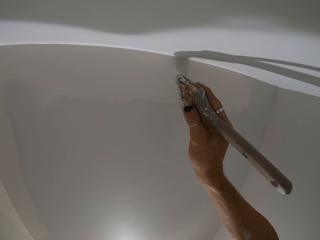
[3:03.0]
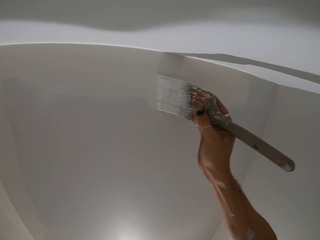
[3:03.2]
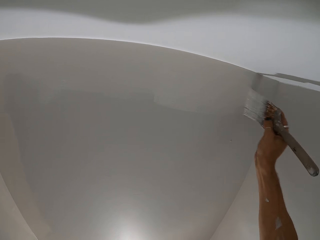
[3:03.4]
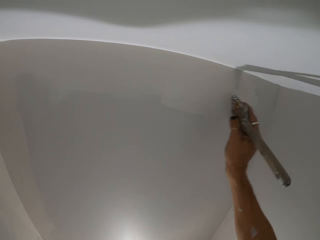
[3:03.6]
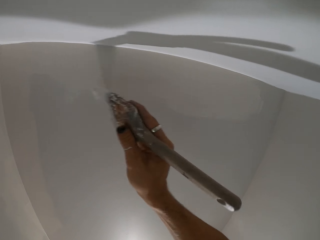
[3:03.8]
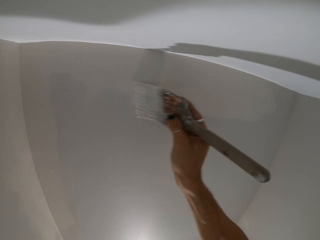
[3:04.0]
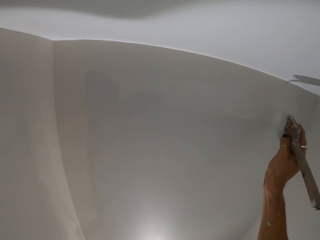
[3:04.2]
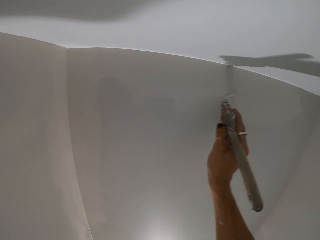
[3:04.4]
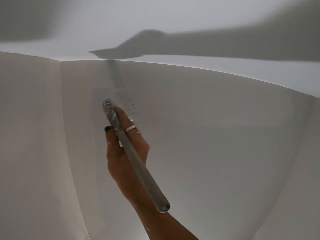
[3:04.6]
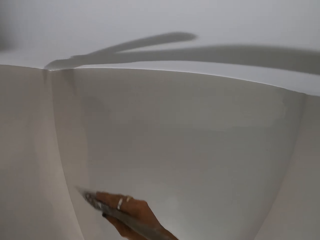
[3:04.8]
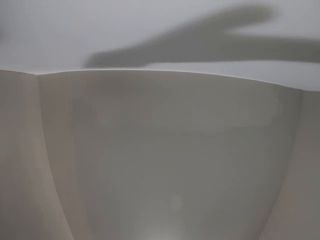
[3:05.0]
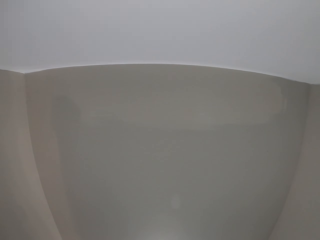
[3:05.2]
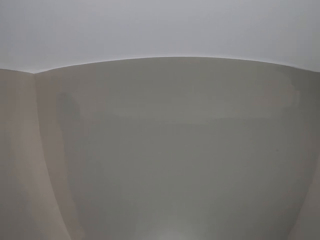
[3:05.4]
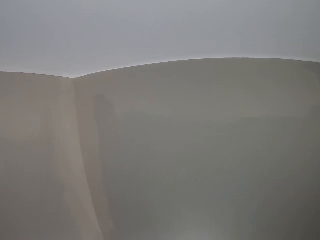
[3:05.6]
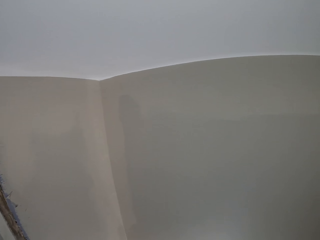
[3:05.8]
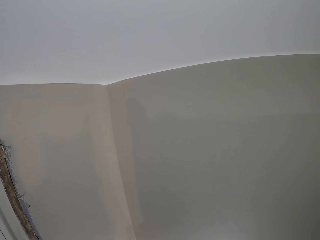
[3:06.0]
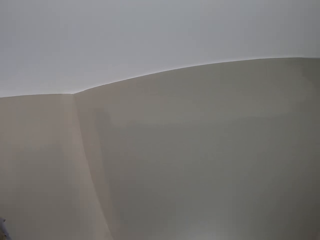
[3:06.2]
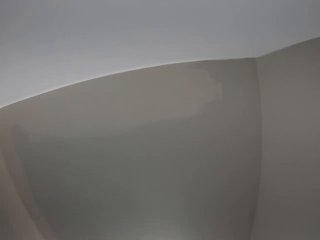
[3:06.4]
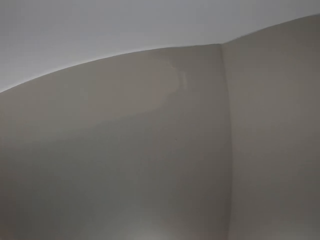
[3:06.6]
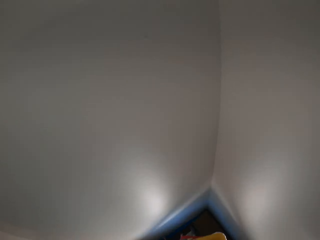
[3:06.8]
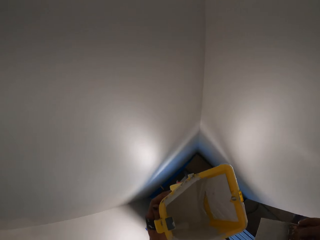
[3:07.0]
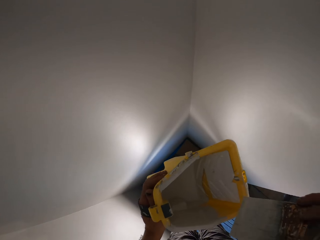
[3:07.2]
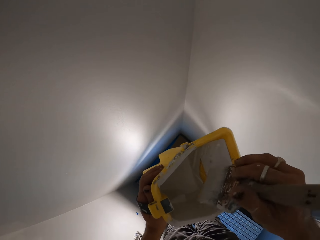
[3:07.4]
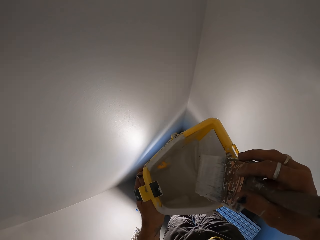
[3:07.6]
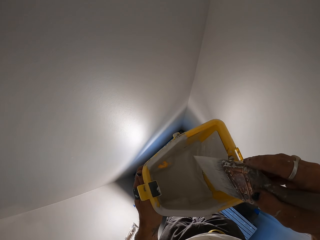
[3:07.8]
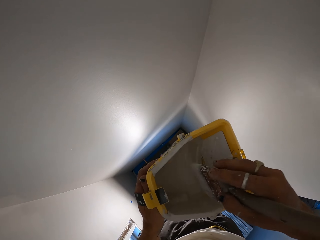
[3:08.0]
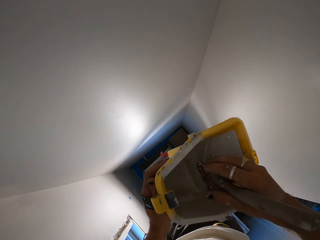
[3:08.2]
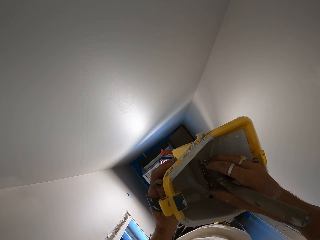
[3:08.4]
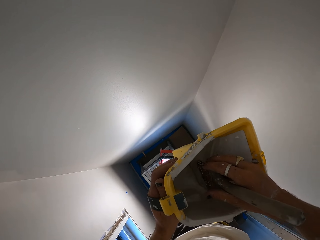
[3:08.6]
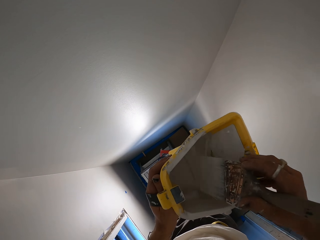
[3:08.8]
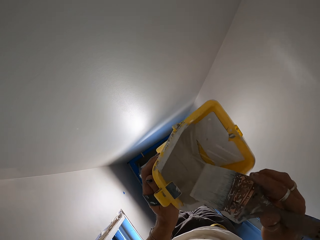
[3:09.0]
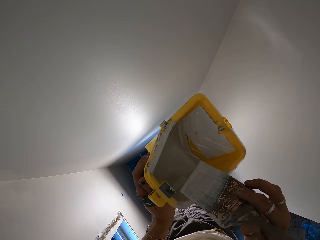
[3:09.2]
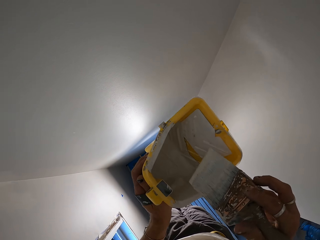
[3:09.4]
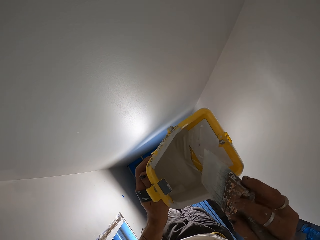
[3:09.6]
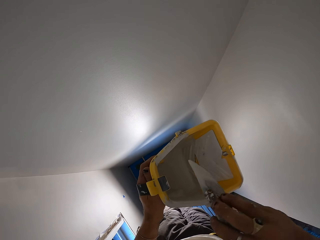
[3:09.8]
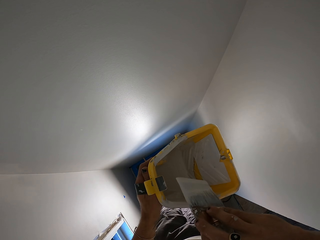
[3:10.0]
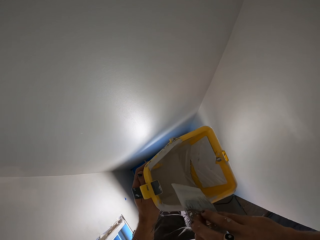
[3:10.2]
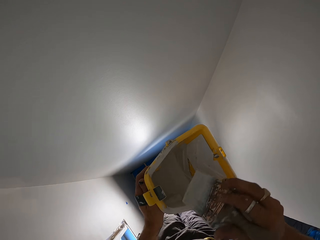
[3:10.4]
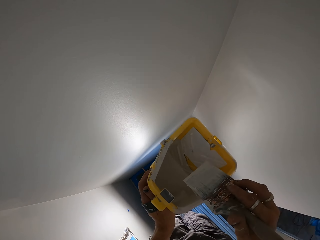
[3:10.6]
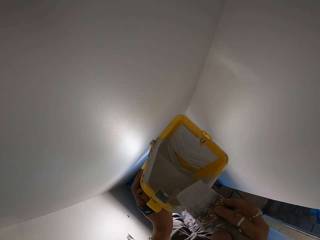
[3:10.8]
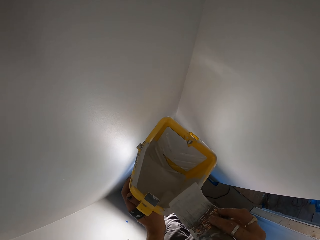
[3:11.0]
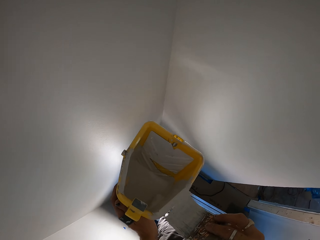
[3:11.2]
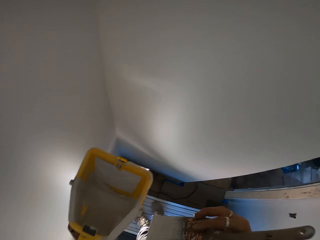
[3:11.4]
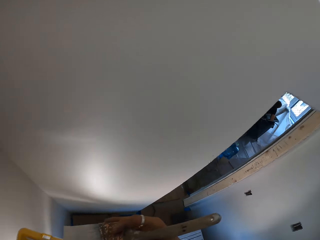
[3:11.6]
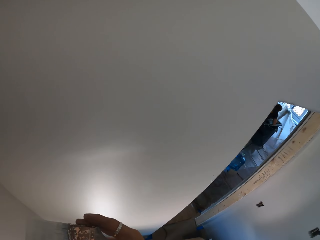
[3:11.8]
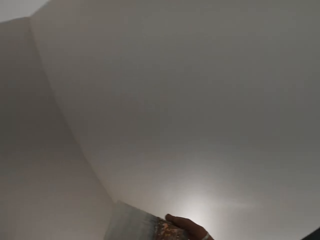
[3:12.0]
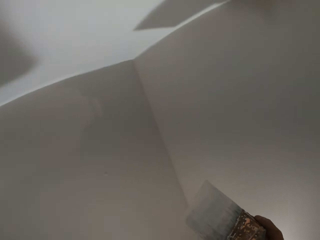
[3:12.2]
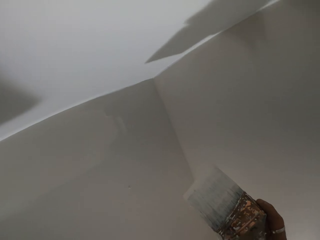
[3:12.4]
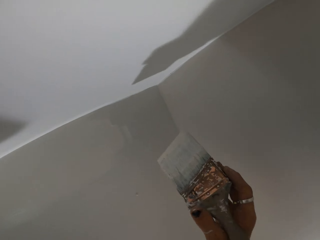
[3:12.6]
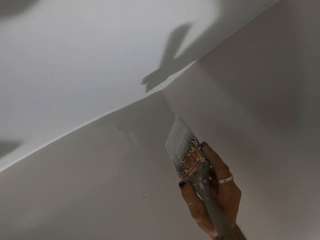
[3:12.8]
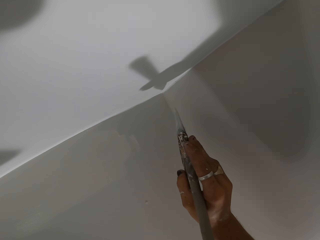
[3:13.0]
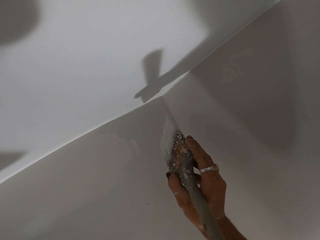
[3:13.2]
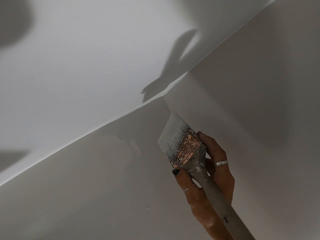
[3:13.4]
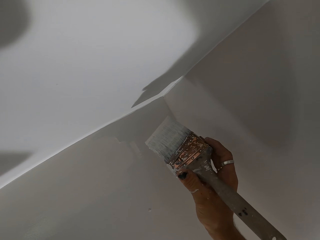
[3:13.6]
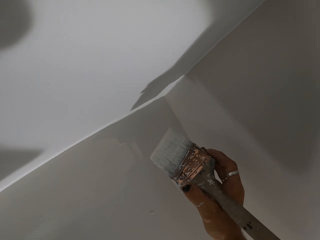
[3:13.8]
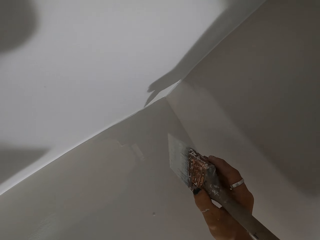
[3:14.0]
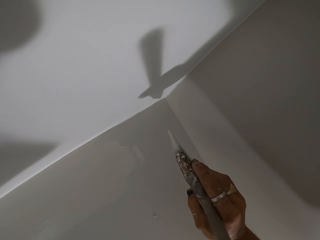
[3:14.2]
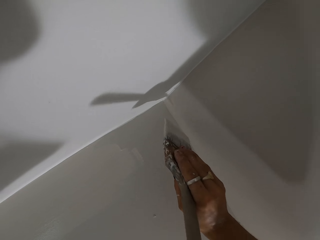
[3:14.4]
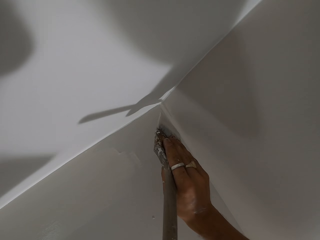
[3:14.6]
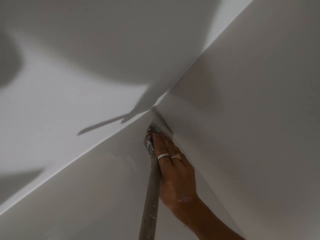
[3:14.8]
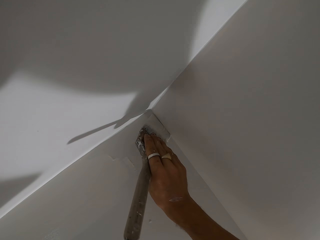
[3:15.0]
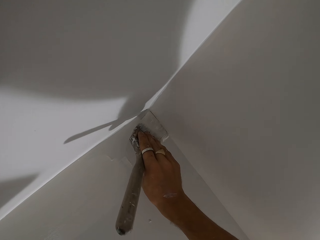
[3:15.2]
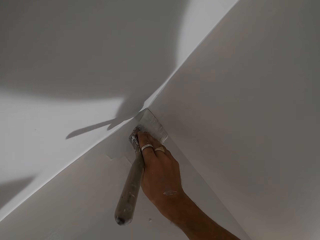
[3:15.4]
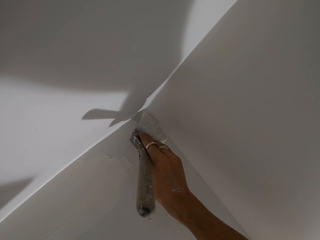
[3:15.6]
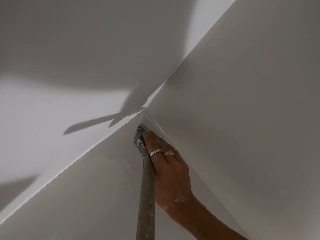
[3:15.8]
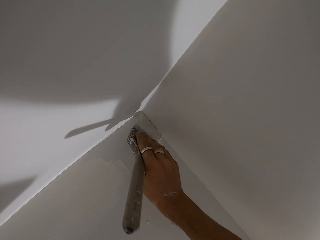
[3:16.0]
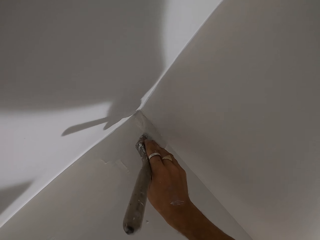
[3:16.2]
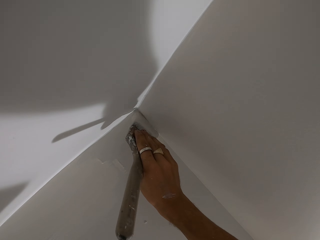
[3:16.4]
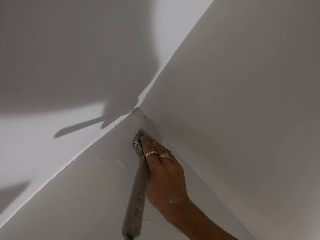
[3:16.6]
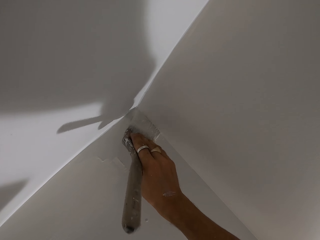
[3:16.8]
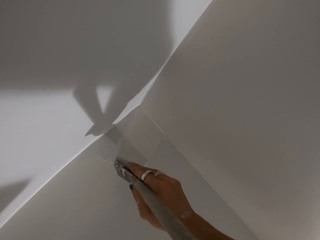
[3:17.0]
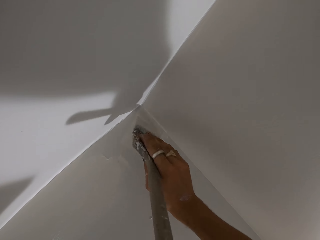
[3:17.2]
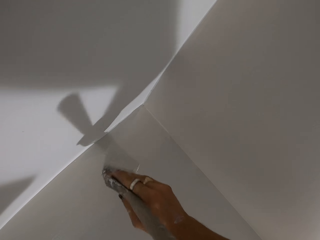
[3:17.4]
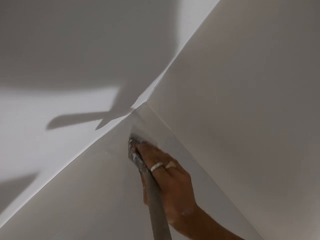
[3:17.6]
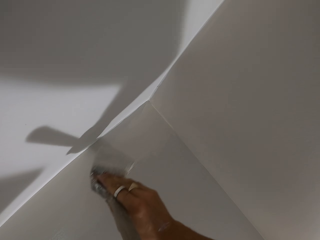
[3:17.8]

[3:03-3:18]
The camera wearer looks around. They dip the paint brush in the paint can. They rub the paint brush on the container. They paint the wall.

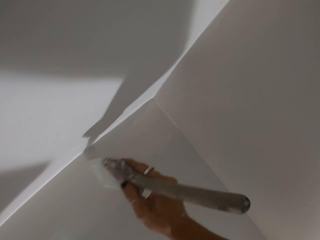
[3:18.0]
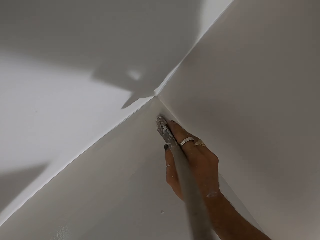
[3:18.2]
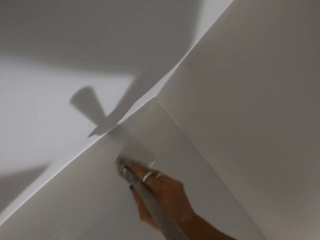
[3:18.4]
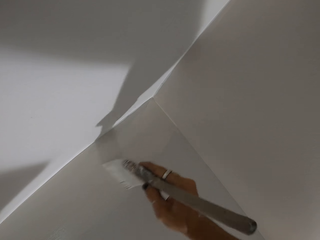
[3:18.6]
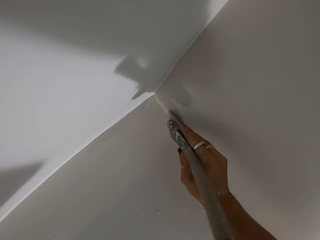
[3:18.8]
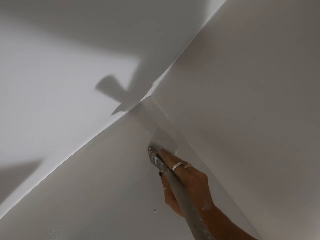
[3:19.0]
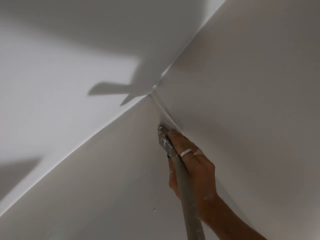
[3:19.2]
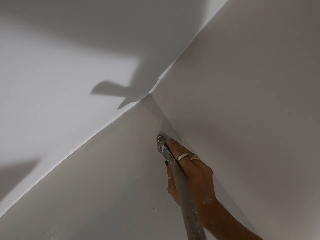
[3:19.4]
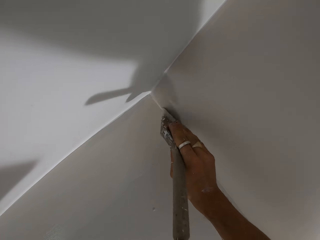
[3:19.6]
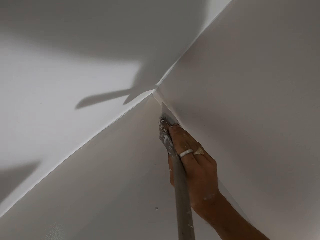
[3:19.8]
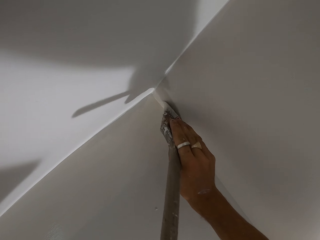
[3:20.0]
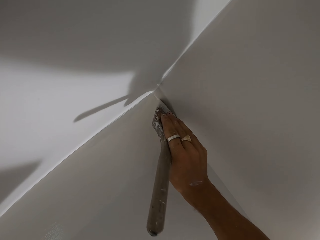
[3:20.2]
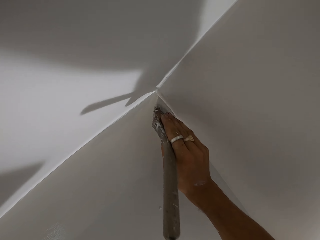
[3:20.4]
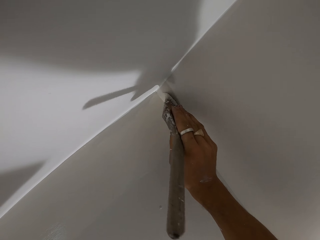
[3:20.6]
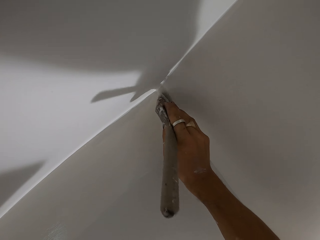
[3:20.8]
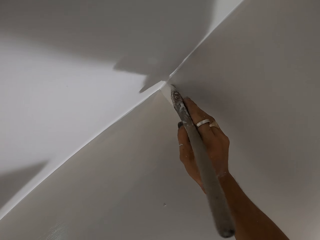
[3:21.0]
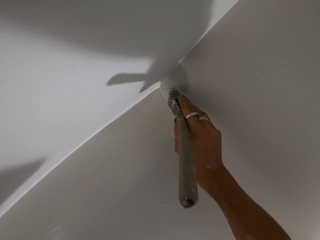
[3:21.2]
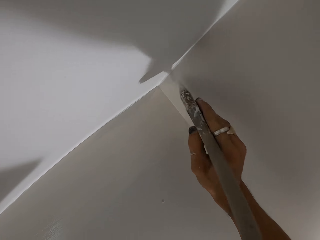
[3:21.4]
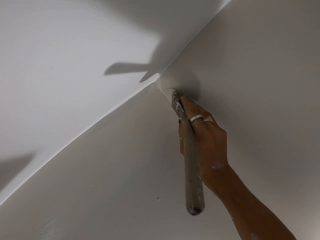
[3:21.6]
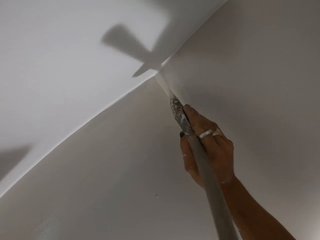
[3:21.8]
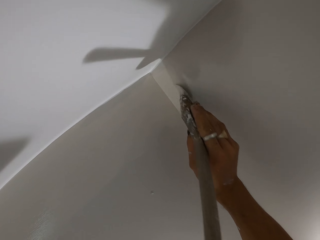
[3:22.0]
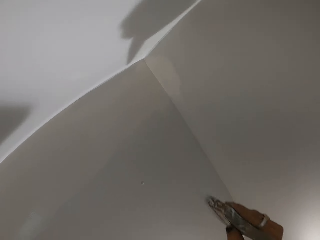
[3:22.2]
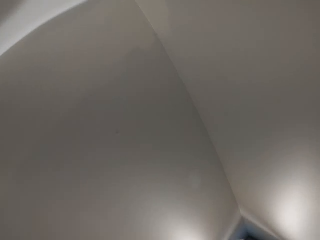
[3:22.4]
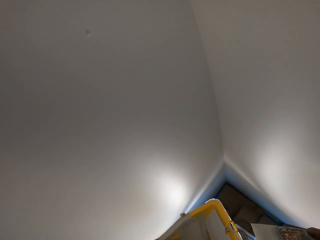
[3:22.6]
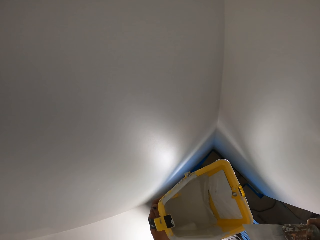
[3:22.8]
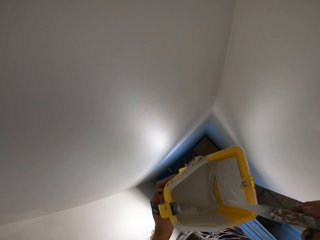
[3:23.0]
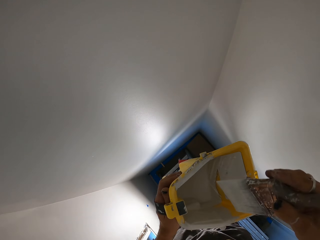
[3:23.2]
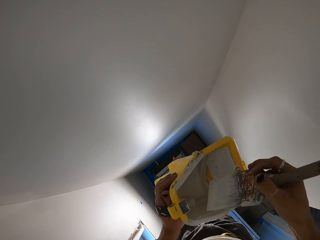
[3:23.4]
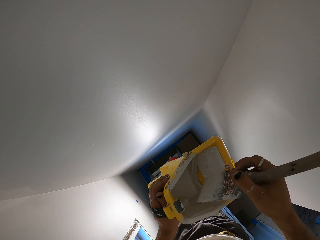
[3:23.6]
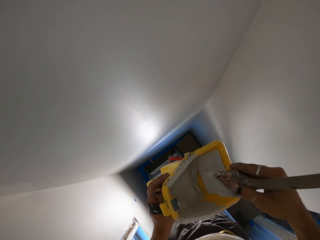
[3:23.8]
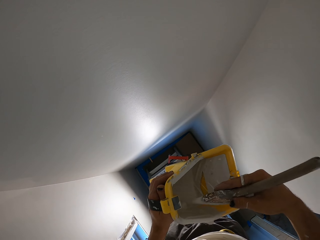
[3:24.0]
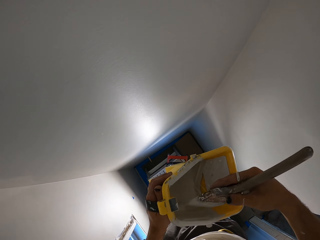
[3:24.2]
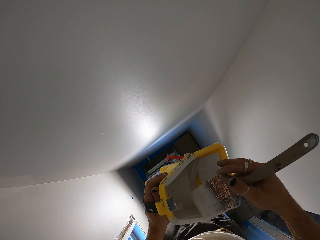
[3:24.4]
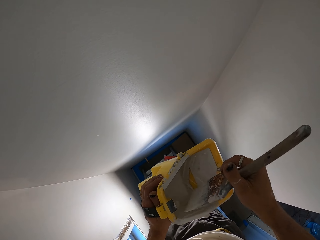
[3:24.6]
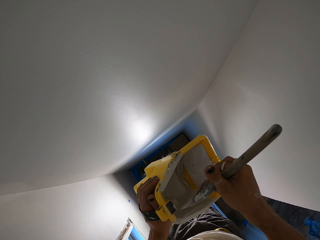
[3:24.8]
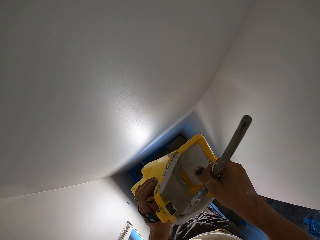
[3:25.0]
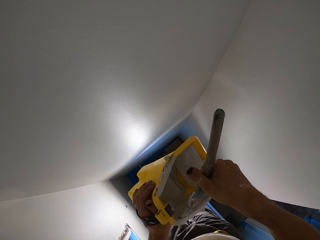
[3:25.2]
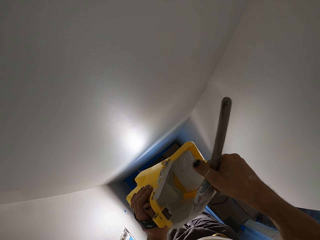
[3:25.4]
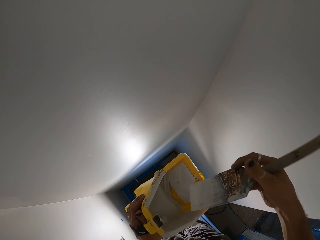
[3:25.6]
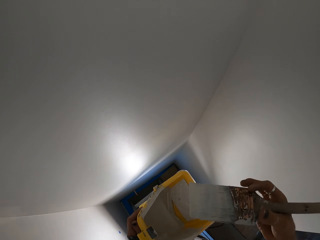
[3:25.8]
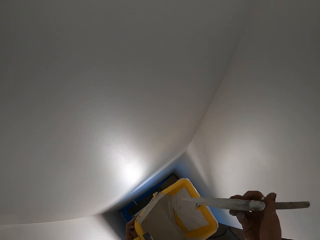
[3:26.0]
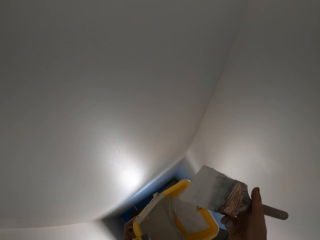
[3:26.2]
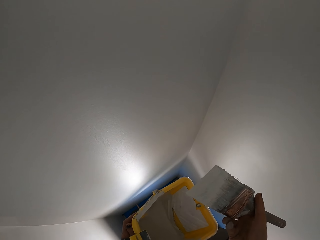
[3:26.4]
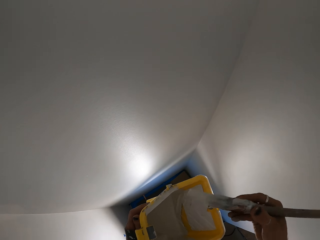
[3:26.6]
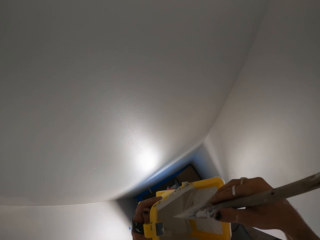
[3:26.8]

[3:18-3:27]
The camera wearer dips the paint brush in the paint can. They look at the paint brush.
